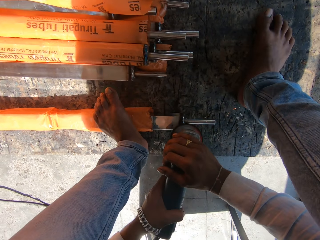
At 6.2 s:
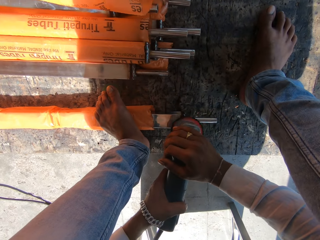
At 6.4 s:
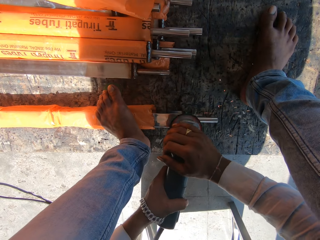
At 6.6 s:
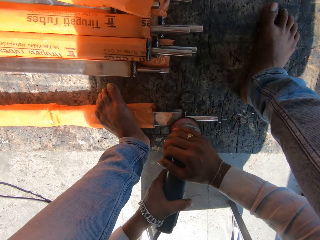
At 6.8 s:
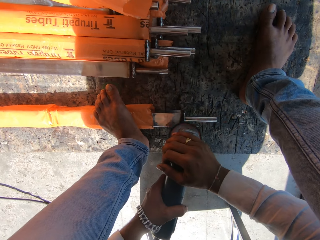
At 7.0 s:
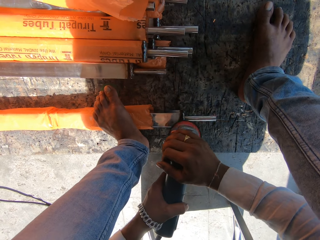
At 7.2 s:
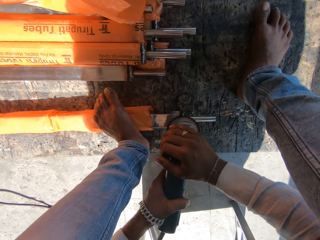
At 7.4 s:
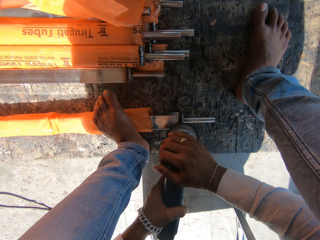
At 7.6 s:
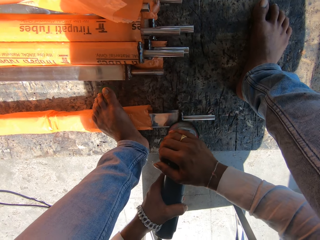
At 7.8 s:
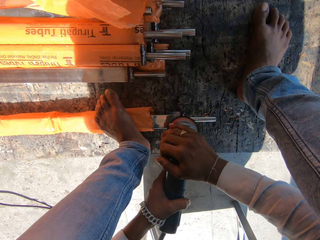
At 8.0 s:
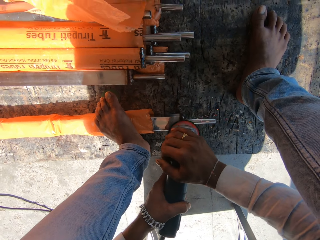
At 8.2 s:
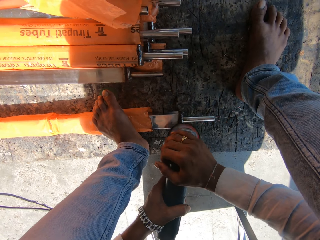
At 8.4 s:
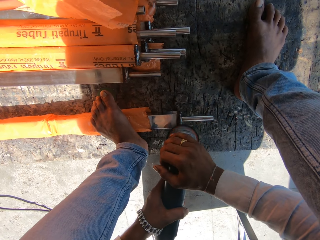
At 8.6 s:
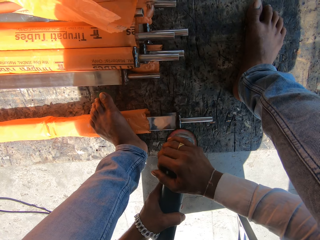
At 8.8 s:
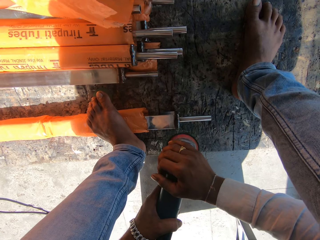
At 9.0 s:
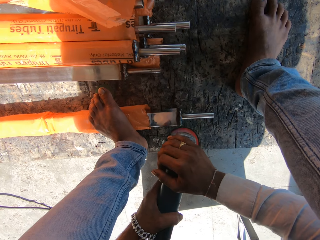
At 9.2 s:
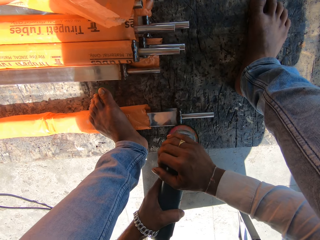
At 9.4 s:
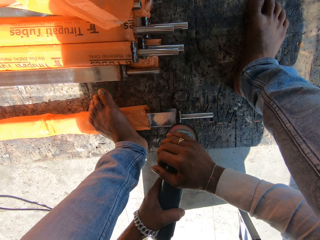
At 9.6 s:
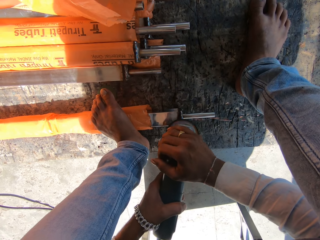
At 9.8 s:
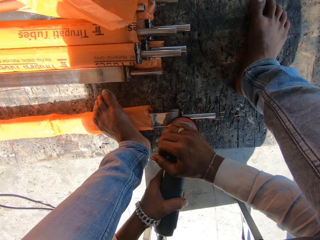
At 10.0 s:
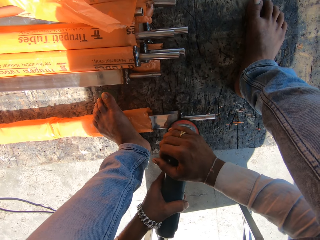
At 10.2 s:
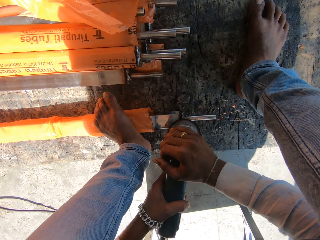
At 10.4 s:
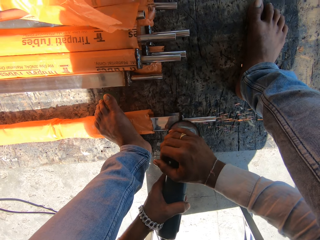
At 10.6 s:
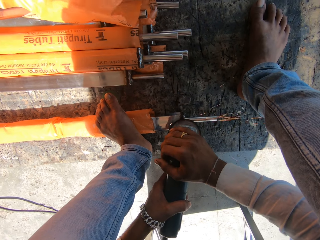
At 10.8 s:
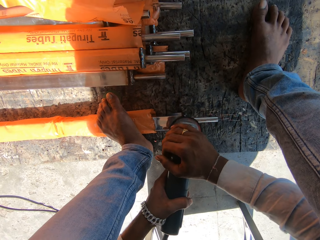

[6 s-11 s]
The camera wearer smoothens metal with the angle grinder.

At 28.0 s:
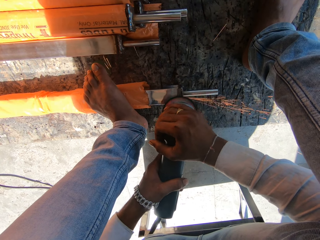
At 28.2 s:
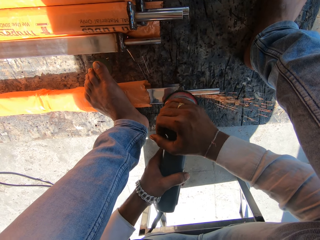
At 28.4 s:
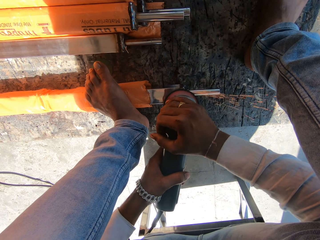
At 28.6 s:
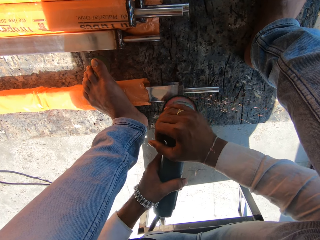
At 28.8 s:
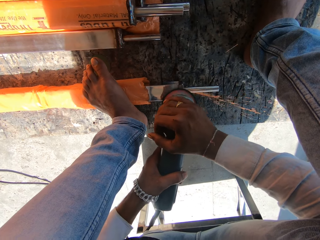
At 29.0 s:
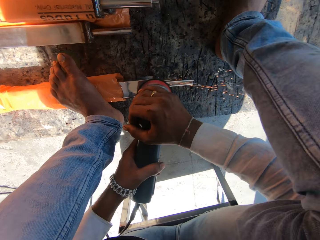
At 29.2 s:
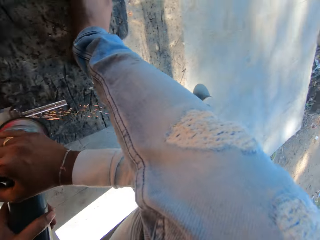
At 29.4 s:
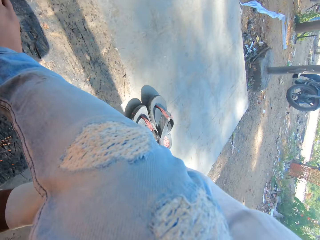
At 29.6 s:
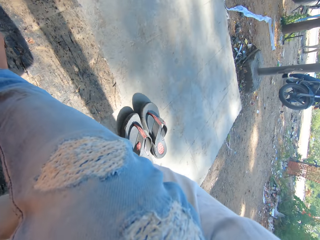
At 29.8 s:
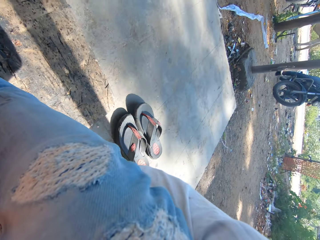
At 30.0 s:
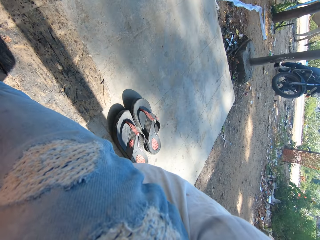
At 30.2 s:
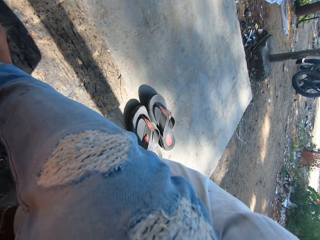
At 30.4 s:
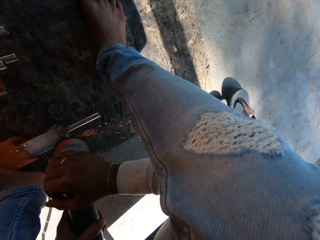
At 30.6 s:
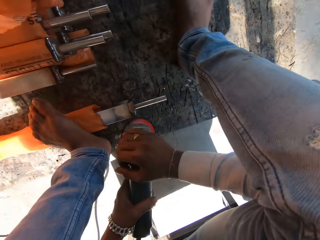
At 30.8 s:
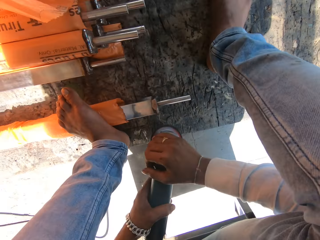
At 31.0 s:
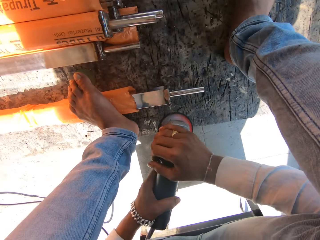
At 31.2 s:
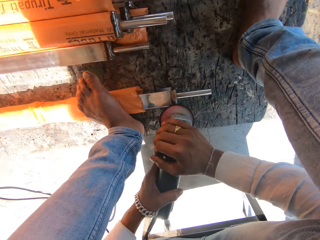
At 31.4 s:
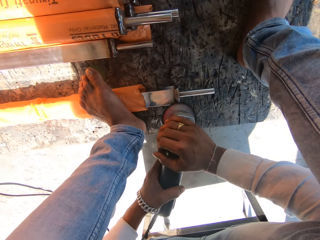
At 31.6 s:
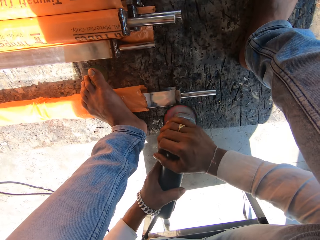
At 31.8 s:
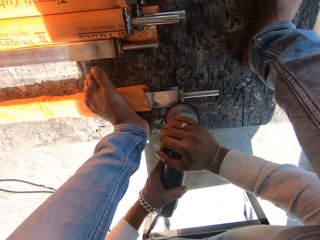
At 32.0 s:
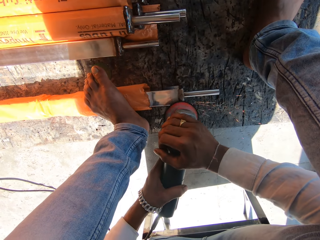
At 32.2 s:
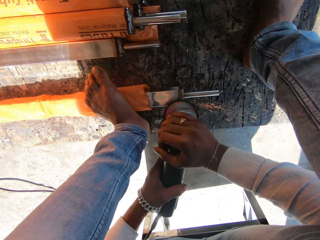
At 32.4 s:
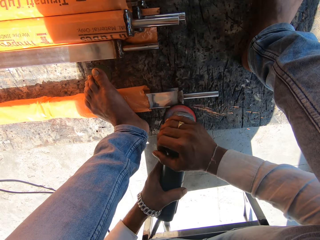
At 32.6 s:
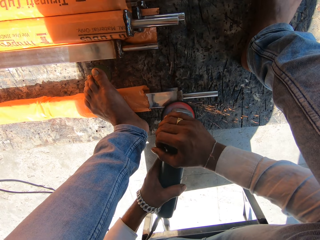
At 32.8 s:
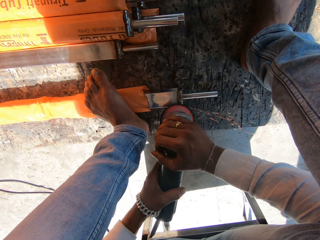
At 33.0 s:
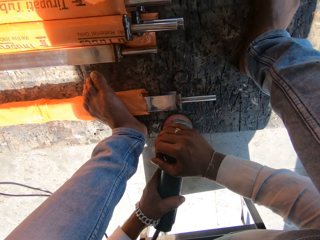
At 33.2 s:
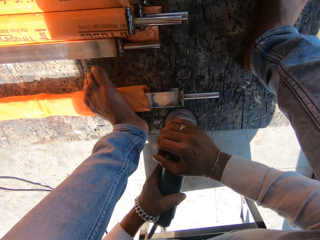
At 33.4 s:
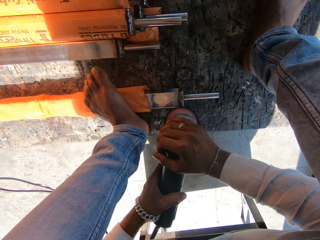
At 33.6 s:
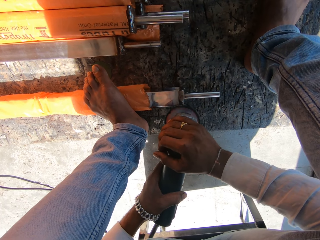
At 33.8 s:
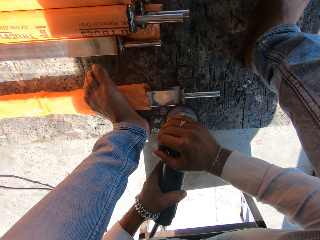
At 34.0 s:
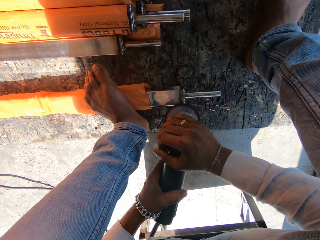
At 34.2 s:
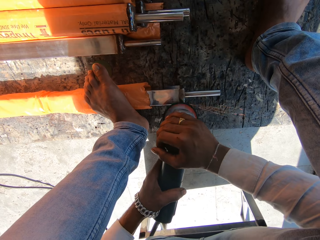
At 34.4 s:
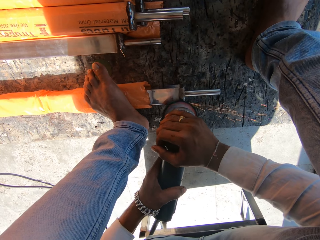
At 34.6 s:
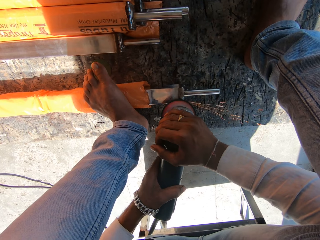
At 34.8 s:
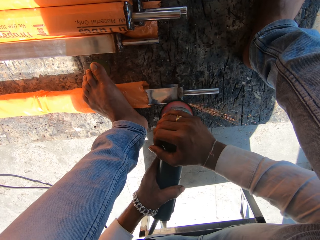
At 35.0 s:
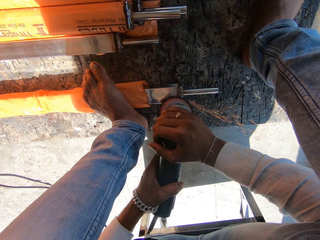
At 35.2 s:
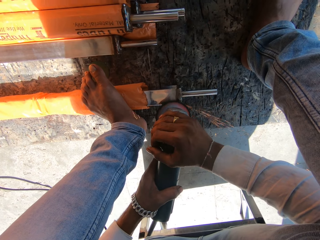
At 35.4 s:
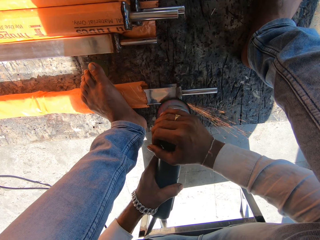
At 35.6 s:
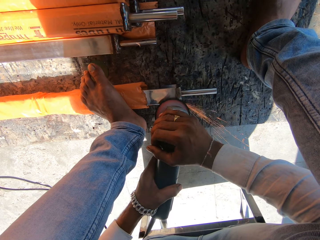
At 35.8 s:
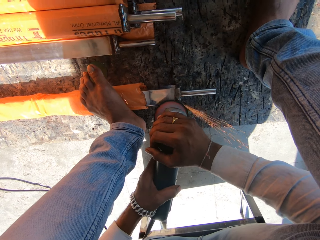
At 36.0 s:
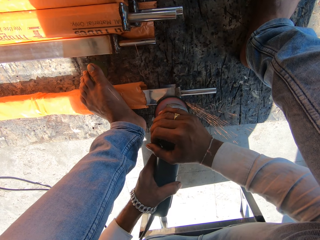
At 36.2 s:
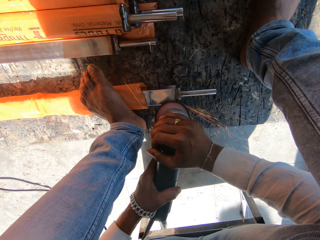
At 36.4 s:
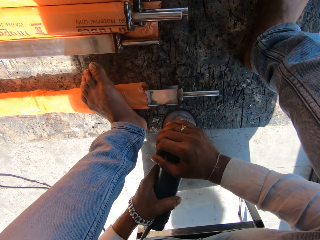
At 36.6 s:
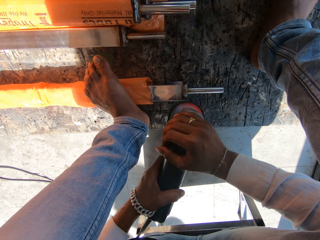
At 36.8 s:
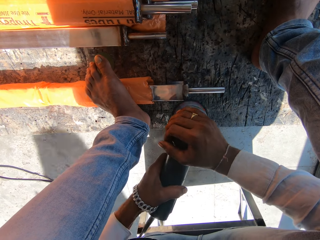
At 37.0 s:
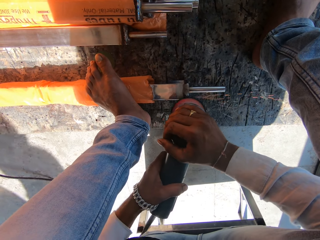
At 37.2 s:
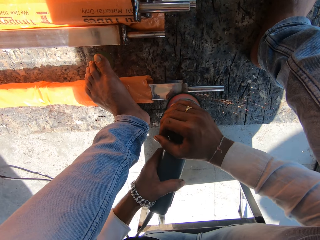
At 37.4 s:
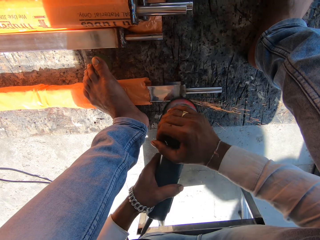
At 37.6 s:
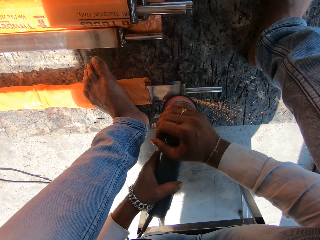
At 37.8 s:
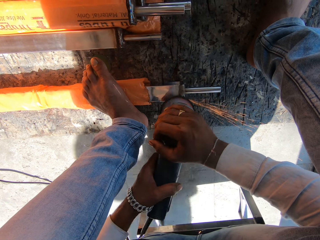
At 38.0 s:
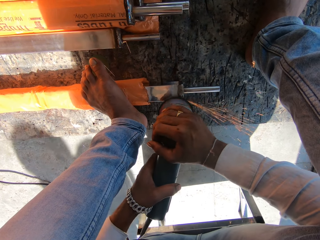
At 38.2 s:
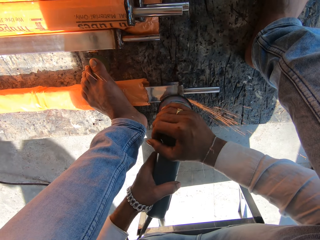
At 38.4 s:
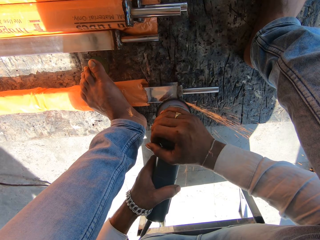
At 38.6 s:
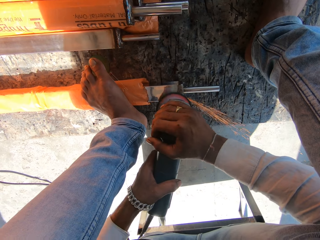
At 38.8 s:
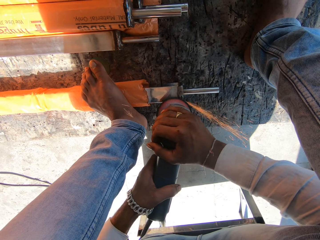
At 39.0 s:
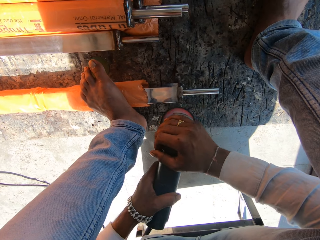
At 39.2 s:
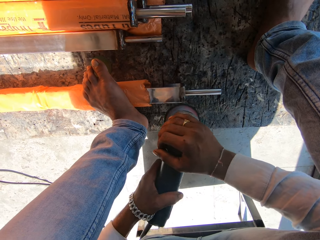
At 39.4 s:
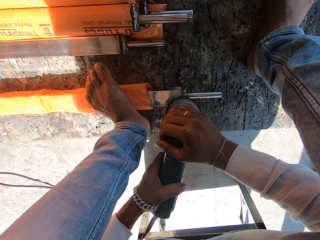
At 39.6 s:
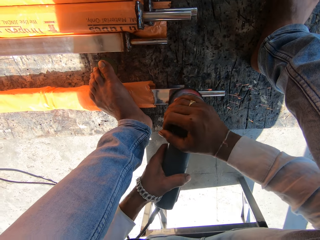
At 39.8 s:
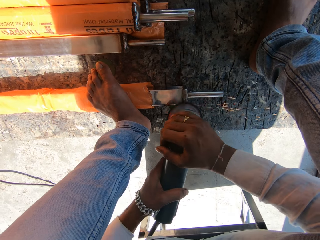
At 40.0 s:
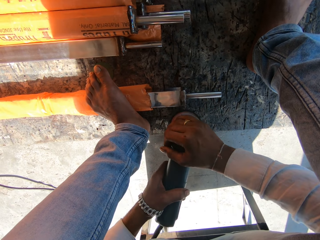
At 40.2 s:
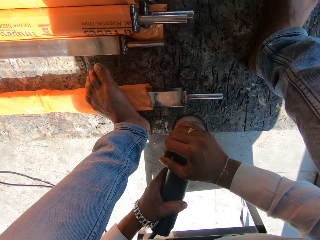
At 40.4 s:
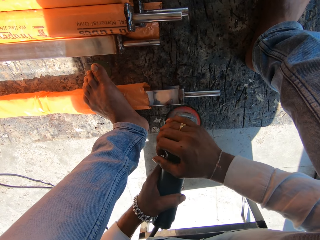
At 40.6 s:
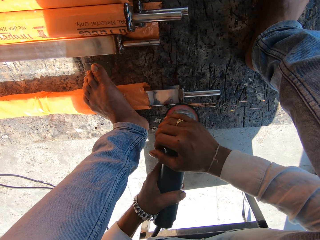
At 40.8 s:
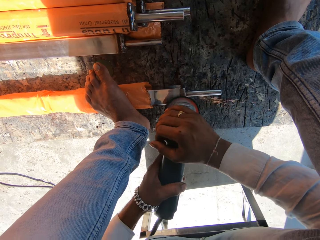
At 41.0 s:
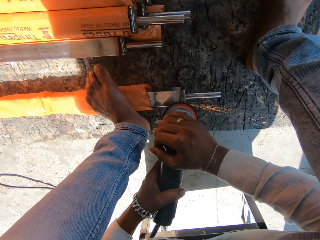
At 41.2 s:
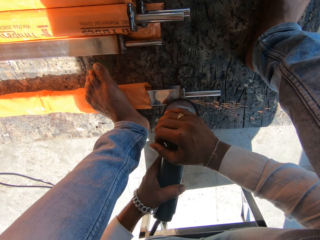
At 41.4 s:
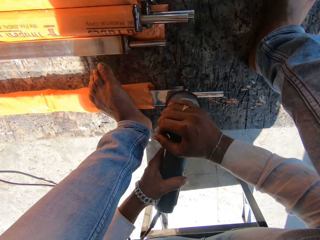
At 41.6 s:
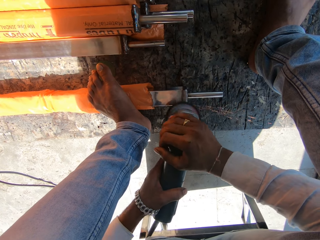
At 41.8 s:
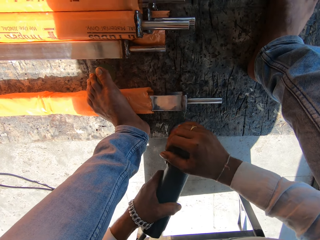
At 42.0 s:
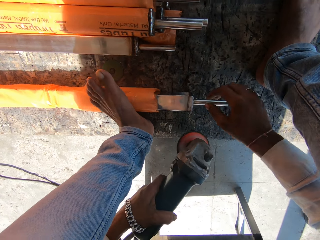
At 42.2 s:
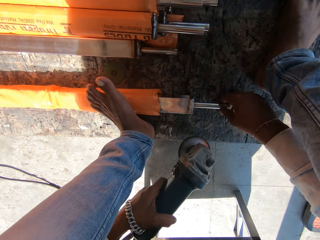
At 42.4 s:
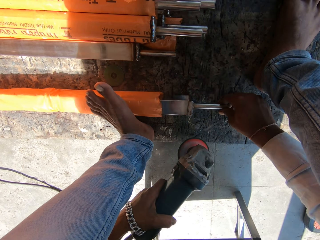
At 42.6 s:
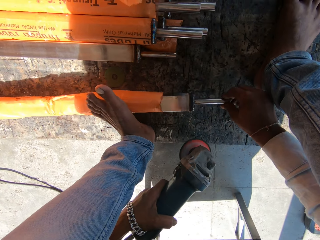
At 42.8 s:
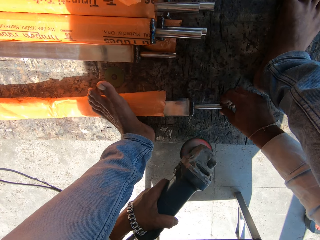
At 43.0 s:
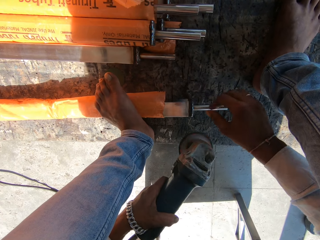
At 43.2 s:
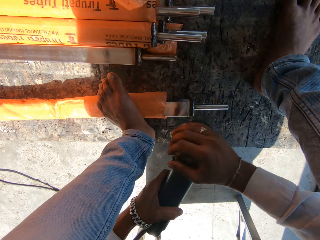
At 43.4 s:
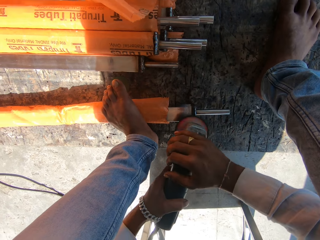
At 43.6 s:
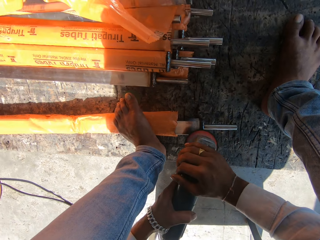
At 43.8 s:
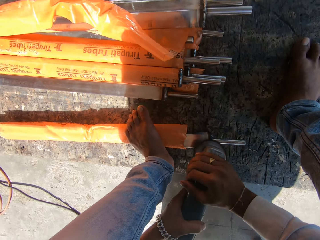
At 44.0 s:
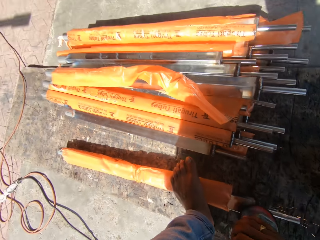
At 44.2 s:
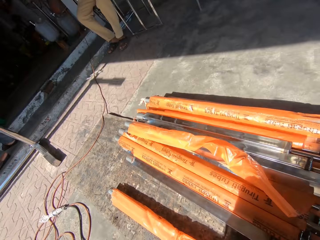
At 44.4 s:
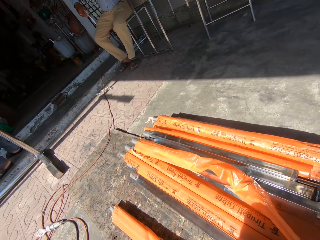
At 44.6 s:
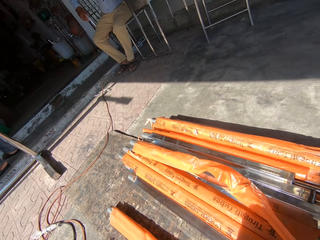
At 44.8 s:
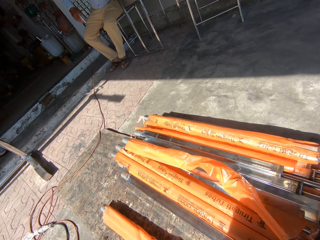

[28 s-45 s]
The camera wearer looks sideways. He removes his right hand from the rotary tool. He turns the edge of the aluminum rod or metal with his right hand. He sharpens the edge of the aluminum rod with the rotary tool in his hands. He smoothens the metal with the angle grinder. He looks sideways.
